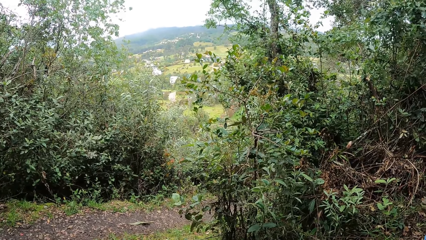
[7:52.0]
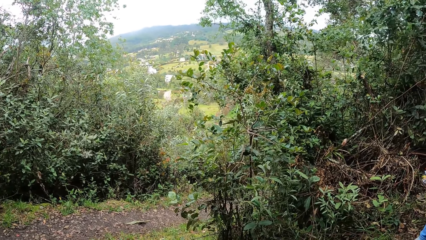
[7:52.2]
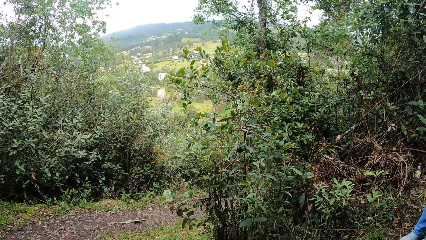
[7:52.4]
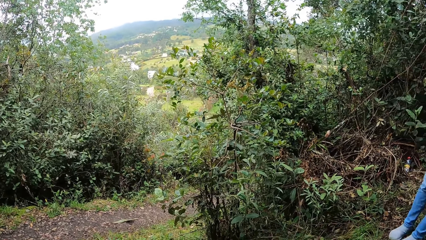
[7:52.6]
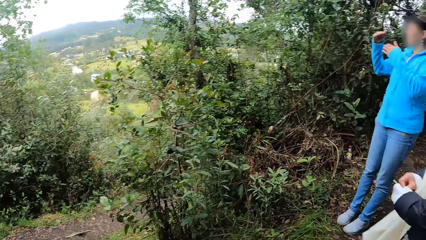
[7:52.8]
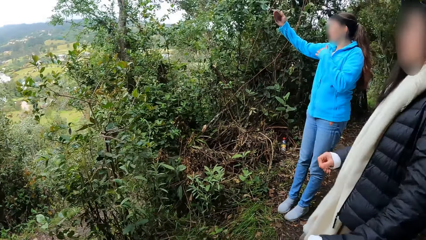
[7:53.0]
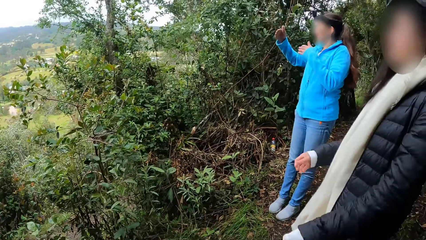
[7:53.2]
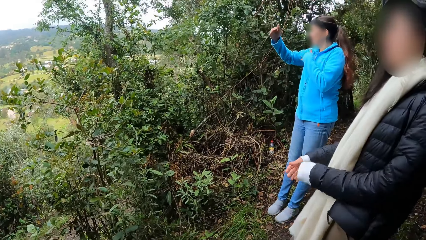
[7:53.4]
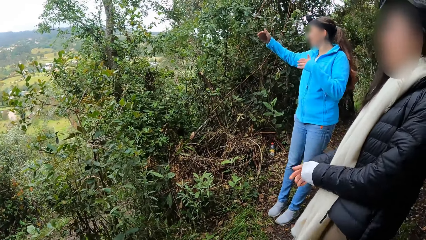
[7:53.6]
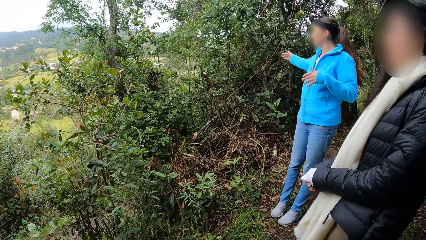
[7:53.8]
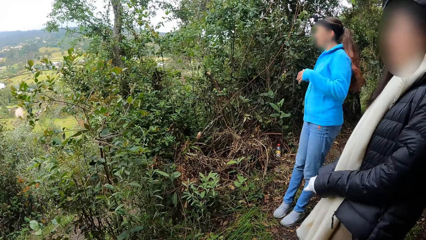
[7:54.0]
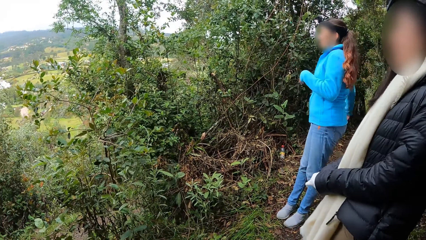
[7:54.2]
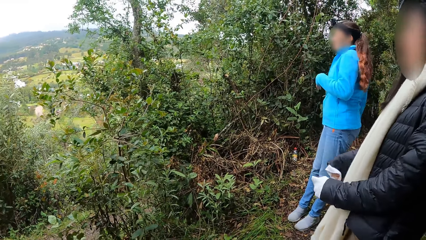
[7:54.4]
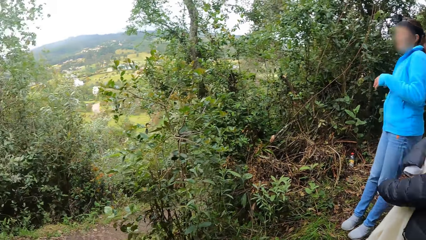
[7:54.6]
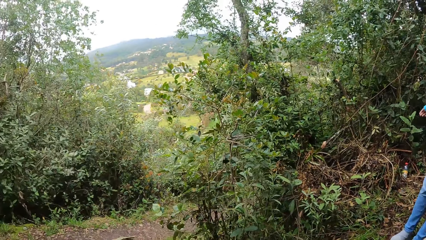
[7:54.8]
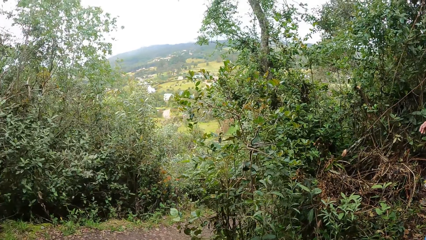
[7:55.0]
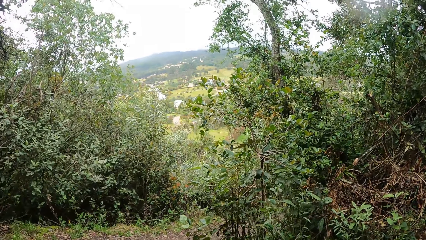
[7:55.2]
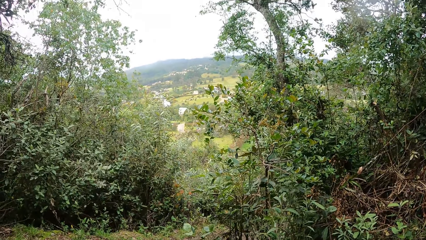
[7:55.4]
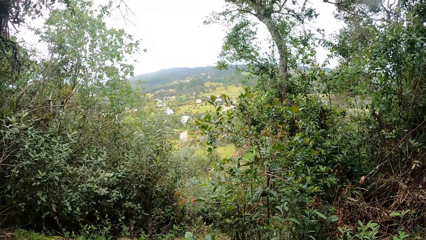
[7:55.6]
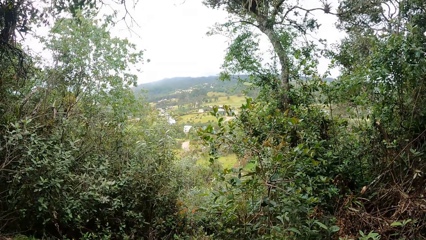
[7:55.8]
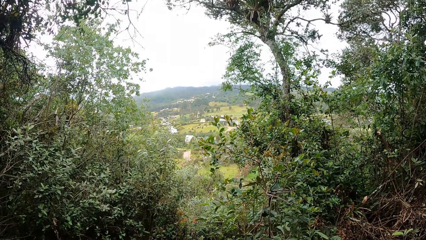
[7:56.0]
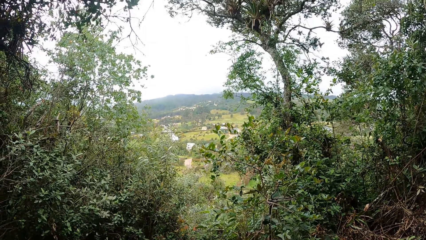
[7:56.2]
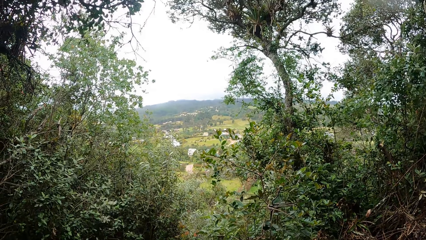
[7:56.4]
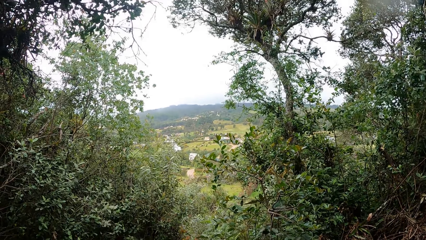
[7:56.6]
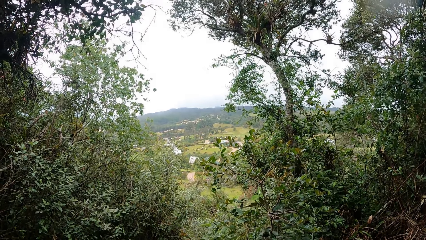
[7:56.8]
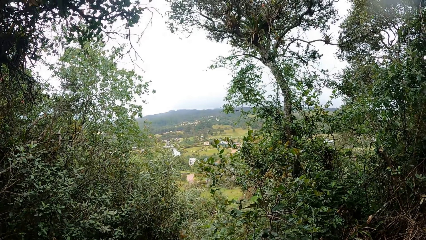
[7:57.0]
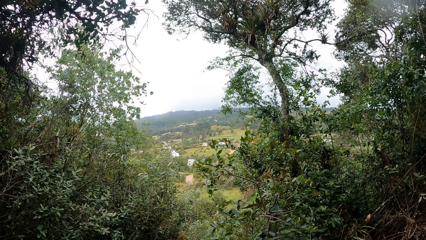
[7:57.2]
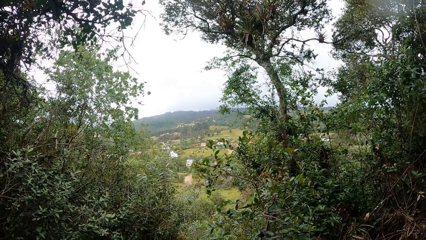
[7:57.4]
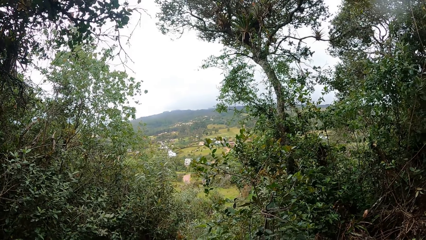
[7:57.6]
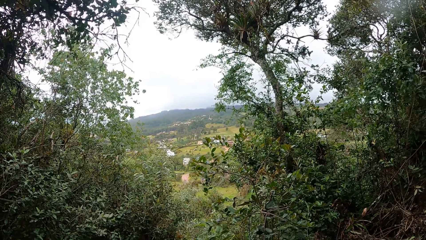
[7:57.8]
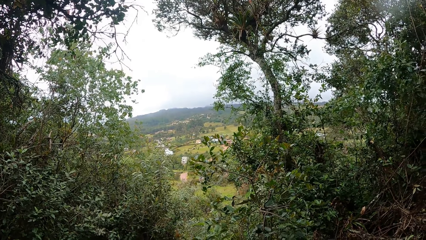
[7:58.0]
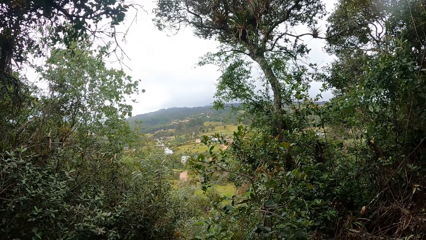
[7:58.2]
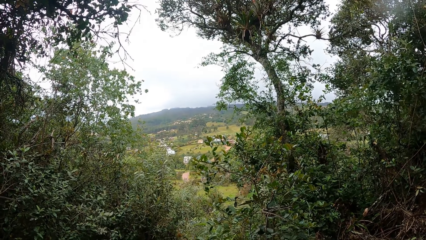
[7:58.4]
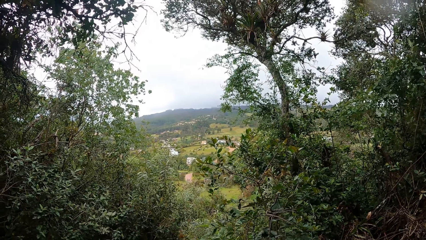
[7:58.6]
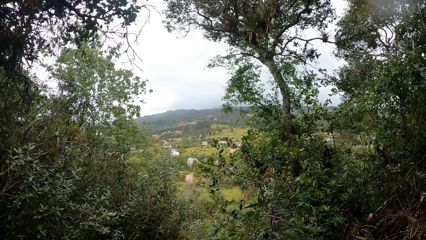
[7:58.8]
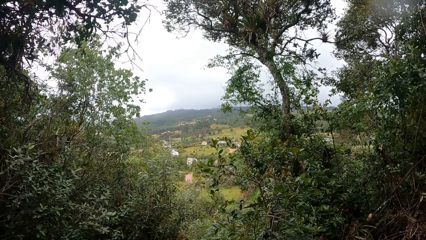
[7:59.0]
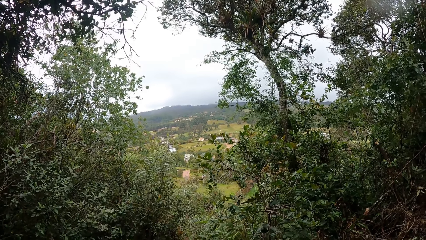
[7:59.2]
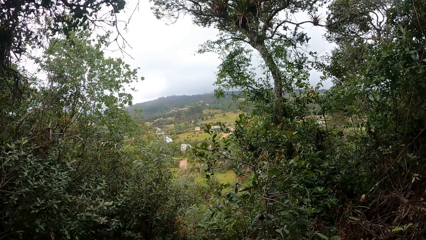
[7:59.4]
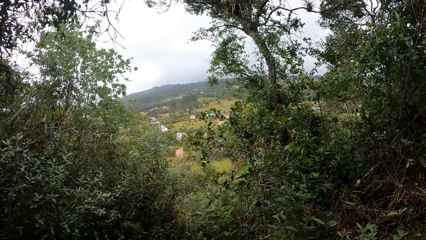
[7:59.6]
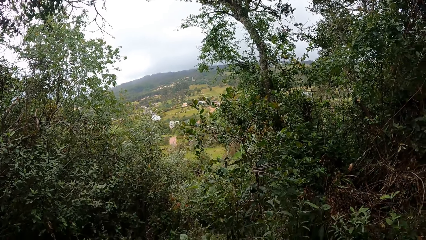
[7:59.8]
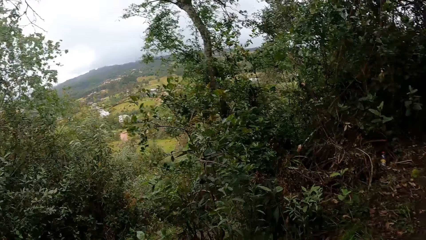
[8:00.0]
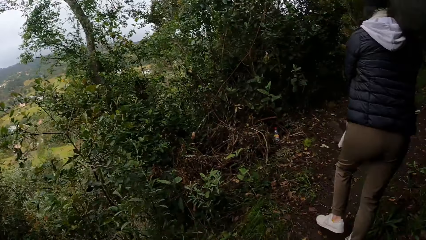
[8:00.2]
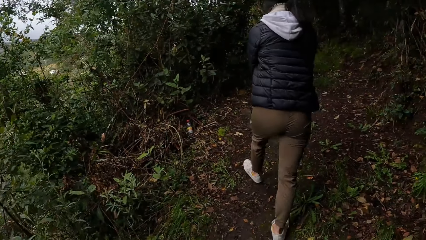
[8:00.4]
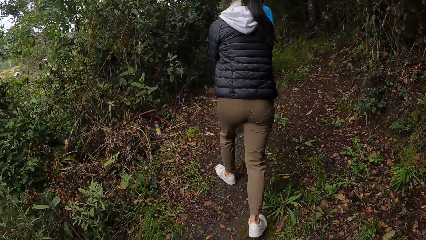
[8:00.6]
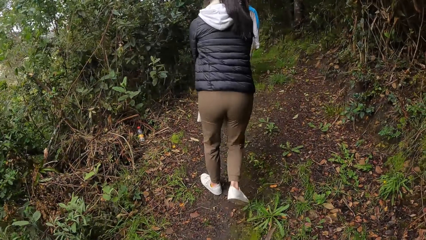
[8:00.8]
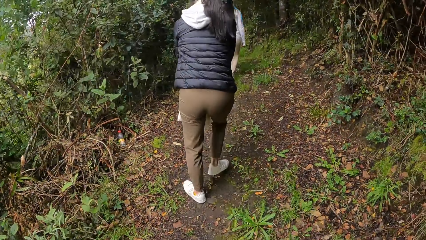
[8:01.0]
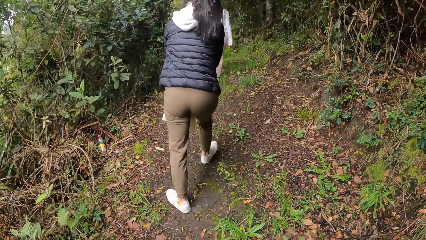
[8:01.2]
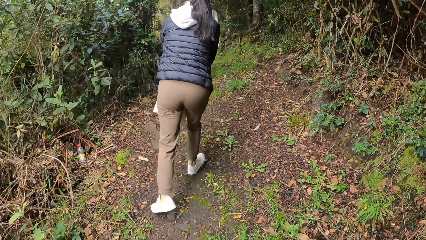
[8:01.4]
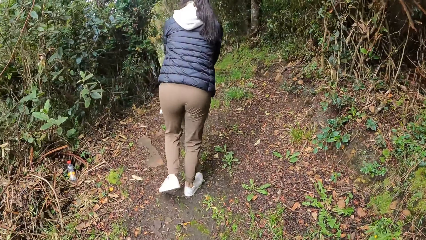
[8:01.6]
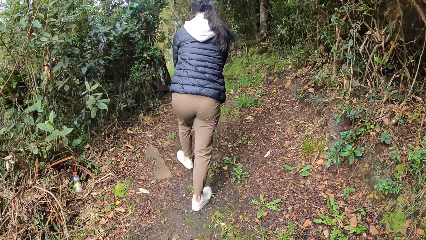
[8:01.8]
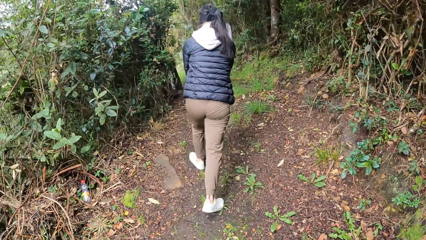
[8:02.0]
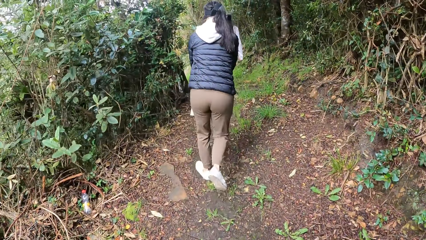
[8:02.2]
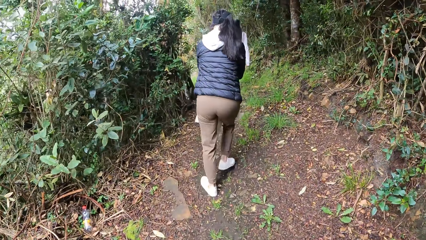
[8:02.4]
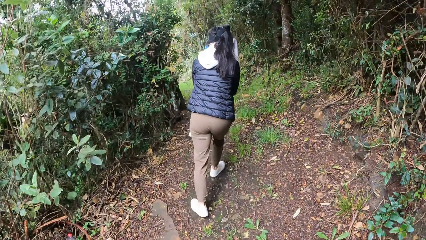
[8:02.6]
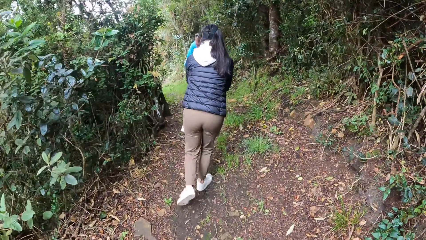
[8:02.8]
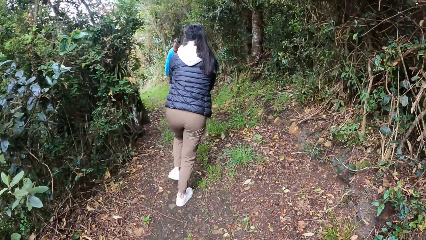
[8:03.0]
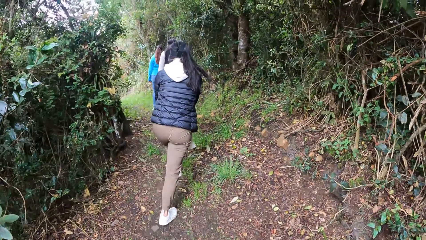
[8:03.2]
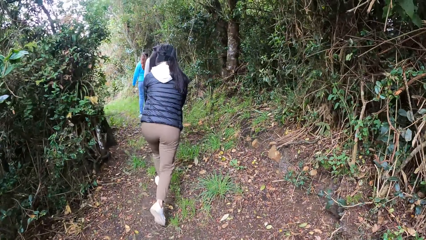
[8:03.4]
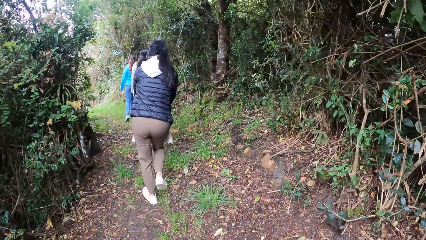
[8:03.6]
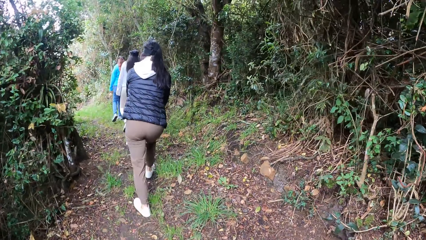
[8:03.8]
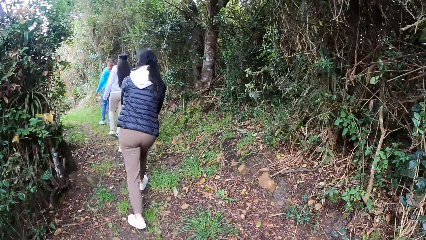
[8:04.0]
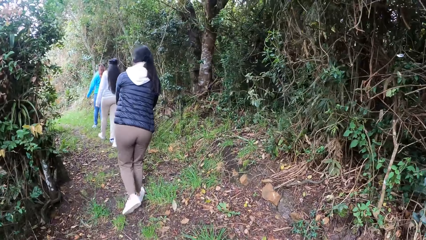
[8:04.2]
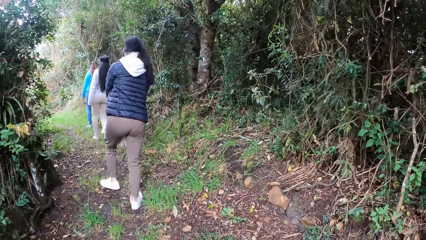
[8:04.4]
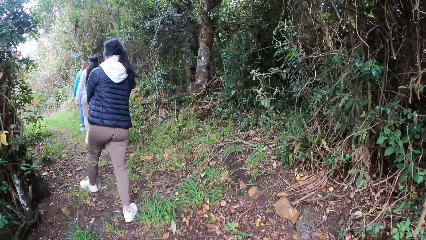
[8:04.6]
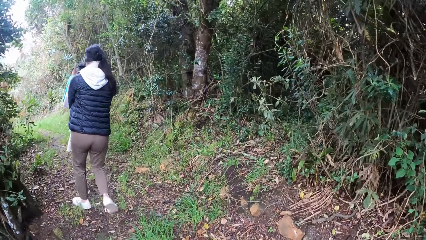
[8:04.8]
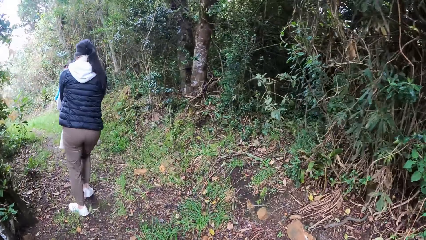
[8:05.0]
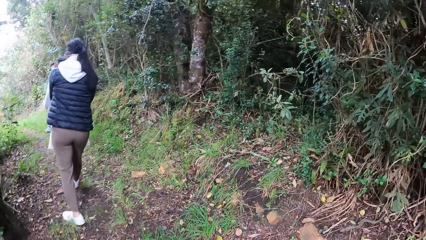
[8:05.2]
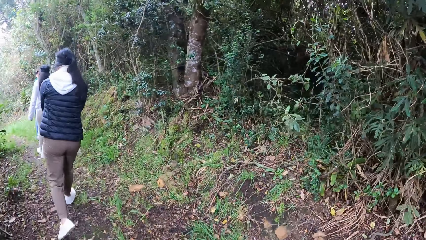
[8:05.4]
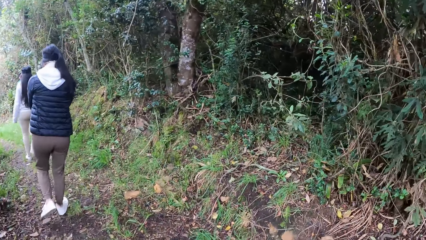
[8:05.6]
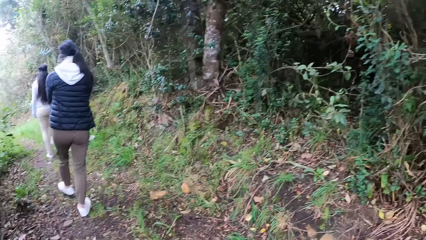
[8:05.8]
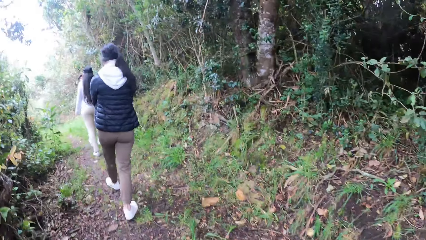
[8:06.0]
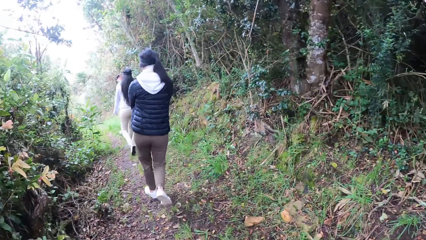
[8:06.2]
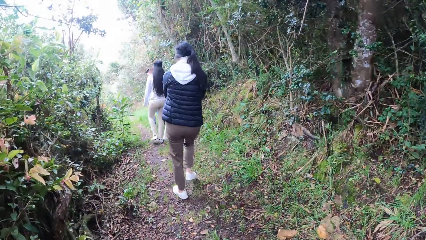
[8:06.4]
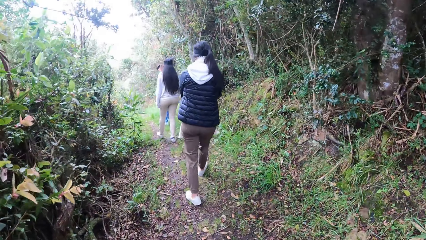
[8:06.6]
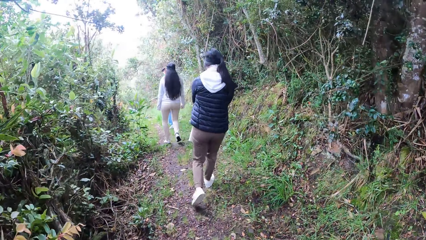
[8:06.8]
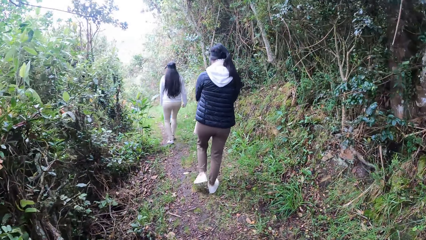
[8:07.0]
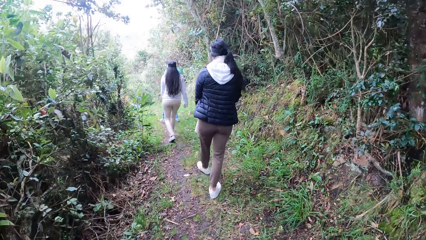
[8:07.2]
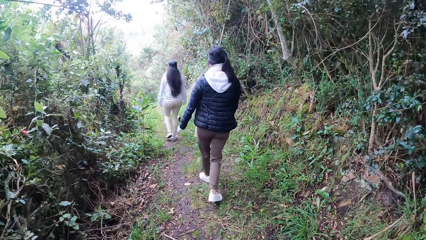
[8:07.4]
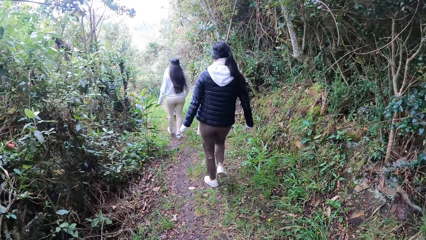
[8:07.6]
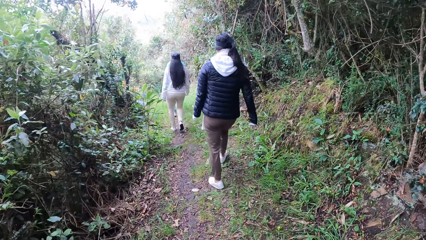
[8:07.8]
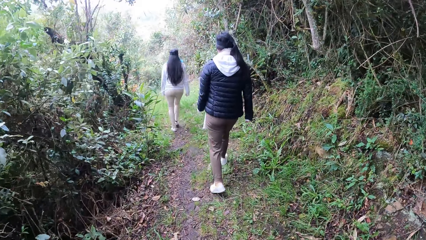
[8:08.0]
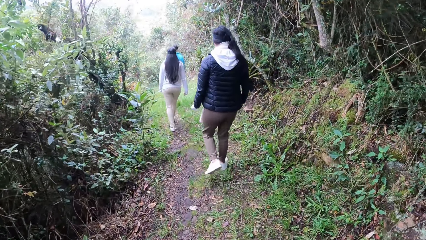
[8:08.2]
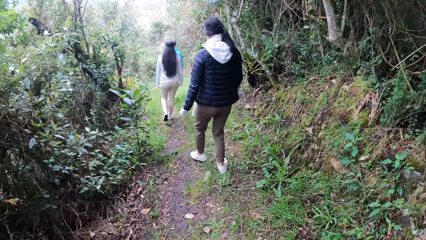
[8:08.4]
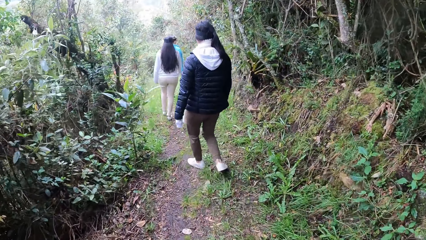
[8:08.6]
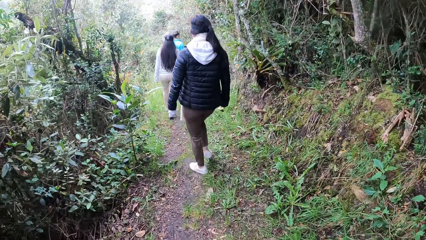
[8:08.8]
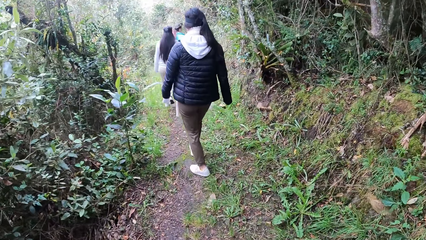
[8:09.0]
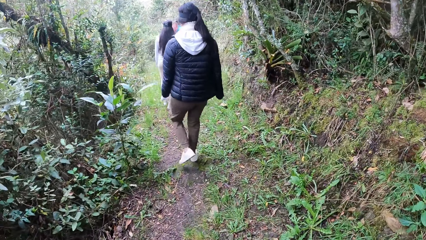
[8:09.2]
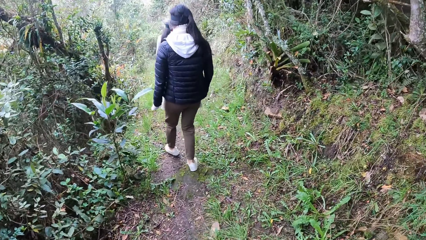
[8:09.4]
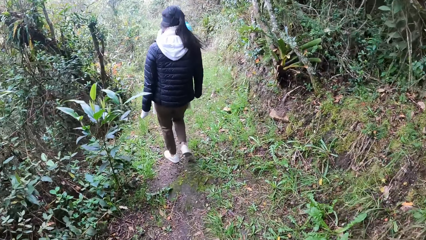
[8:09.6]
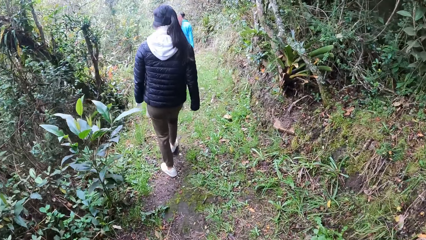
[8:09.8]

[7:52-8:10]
The camera wearer looks around. A person holds her hands together. The camera wearer looks around and walks. The person walks. Another person walks. A third person walks. The camera wearer walks.
